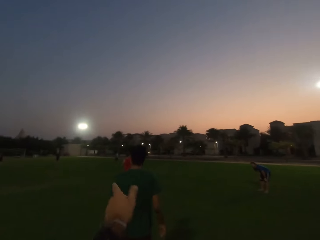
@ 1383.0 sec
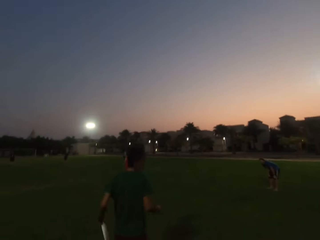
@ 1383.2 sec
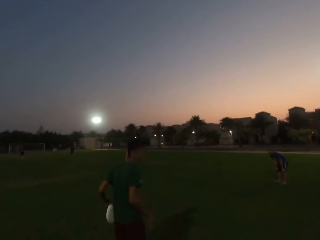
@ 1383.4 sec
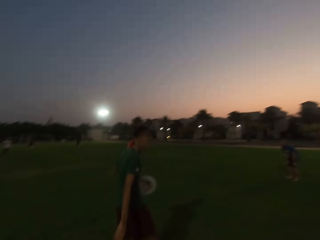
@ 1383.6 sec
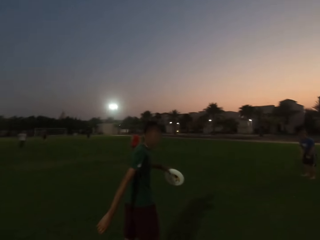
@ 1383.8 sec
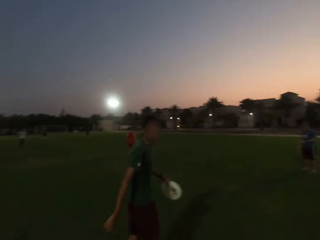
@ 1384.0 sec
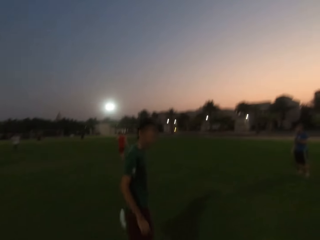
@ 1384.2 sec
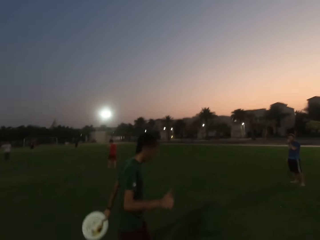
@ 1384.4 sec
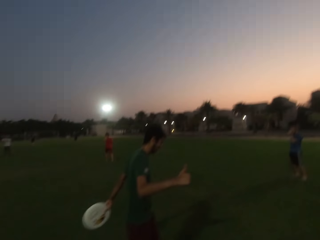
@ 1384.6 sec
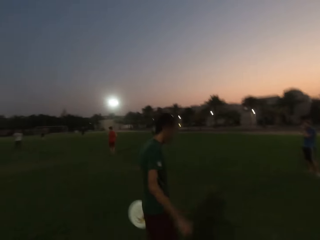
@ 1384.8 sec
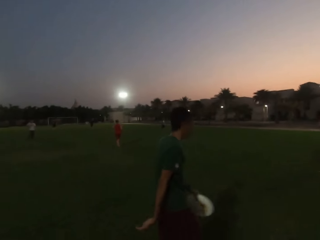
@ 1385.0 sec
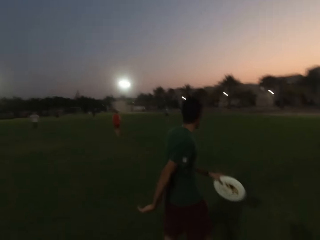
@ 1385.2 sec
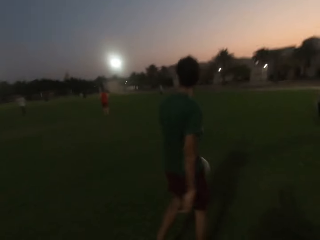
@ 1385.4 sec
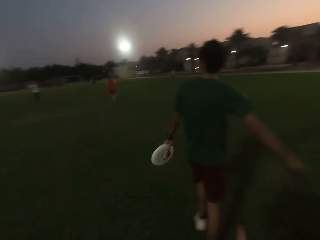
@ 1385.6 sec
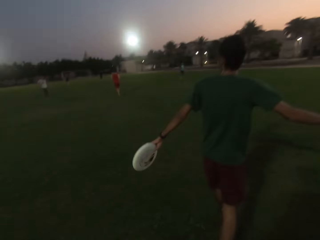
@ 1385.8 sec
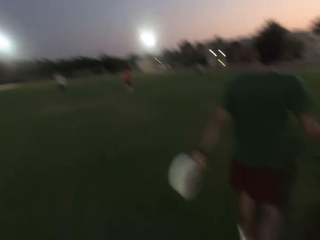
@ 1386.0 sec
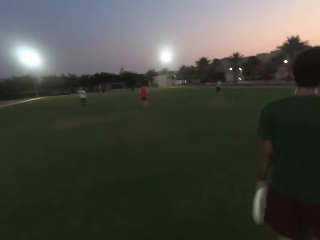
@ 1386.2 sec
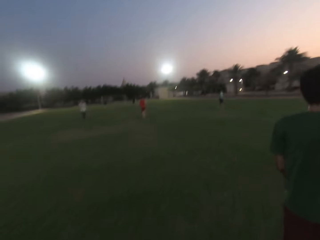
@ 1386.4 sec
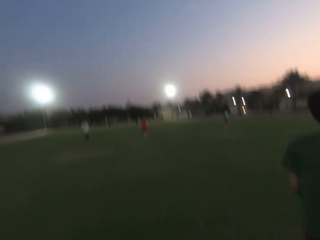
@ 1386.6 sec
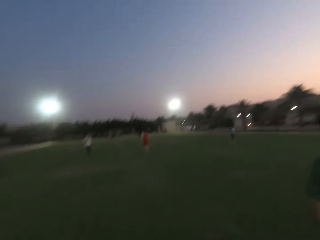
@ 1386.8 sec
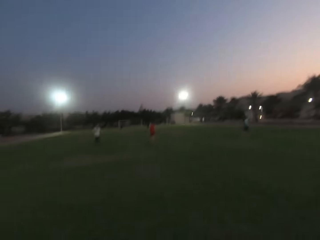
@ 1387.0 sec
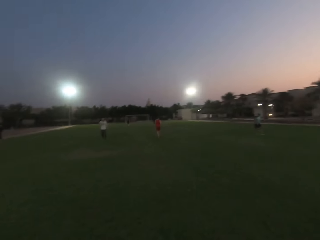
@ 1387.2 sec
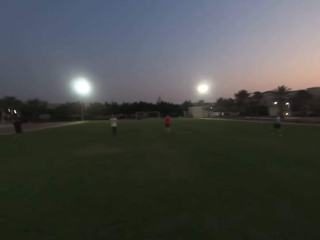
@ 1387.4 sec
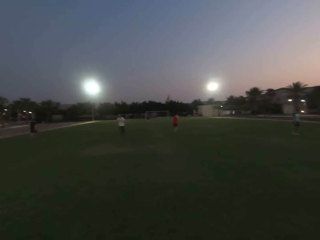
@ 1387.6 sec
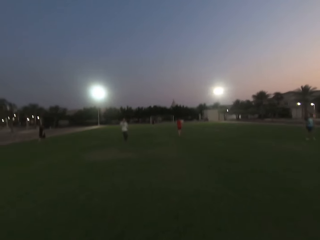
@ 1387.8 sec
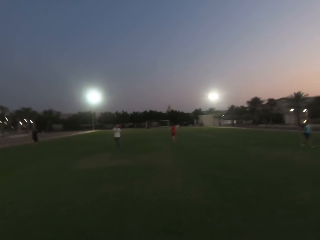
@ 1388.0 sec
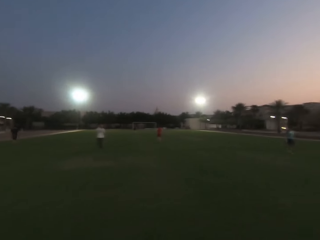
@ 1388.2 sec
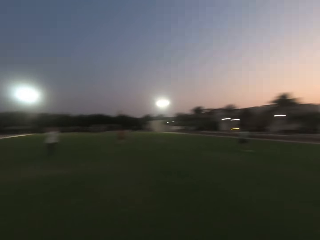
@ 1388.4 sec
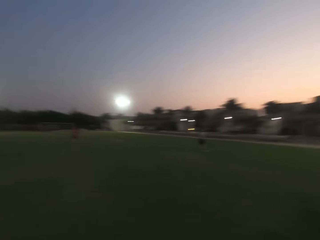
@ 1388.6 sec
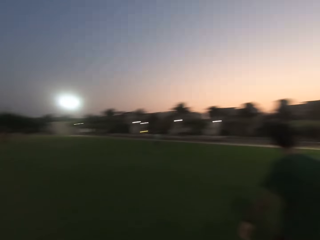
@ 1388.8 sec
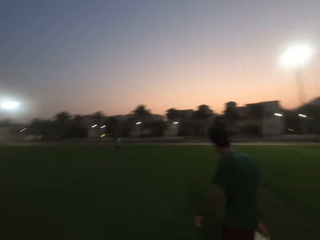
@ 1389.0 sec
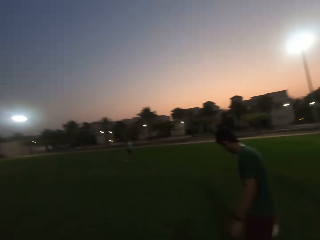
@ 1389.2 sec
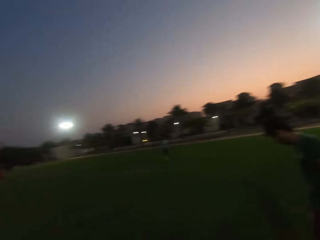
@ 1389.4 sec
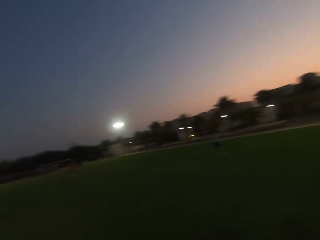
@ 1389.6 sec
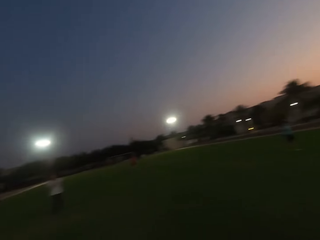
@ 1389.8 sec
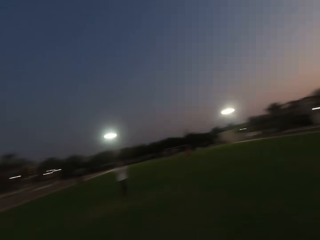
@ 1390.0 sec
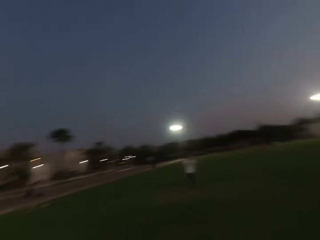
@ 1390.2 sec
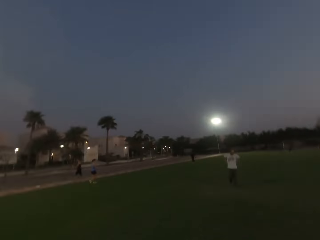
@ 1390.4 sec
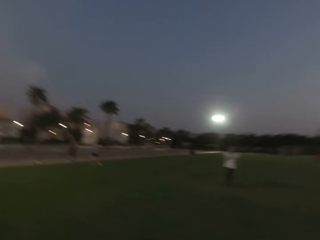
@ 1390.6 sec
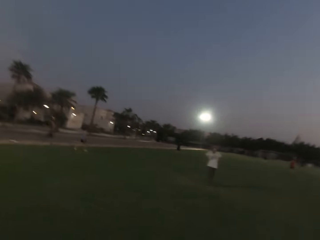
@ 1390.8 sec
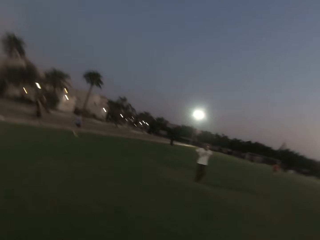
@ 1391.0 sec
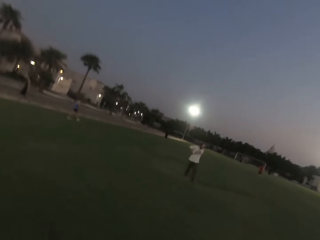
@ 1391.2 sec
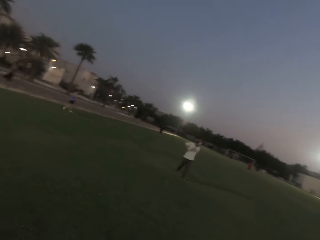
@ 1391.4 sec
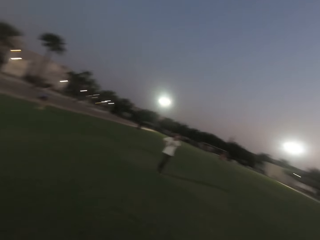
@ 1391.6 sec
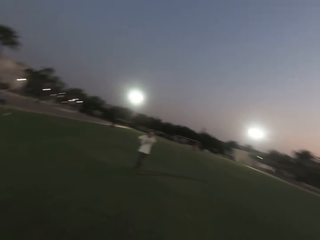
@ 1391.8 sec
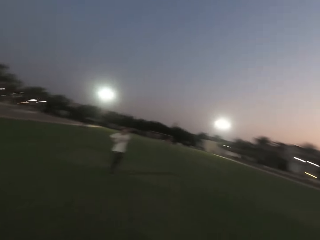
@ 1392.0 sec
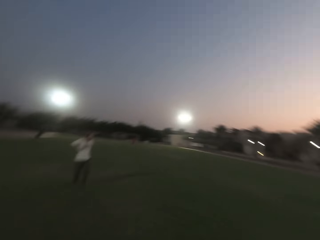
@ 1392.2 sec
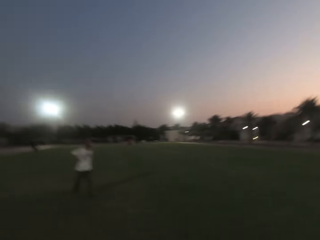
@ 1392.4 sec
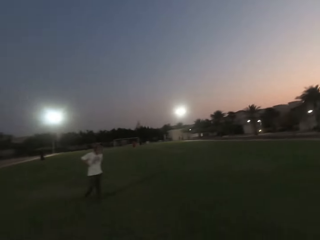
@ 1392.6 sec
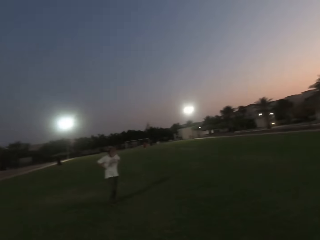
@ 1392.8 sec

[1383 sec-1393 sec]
The camera wearer converses with a man. They gesture at the man. The man walks with the paper plate. The camera wearer walks forward and looks around.

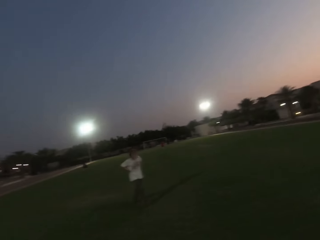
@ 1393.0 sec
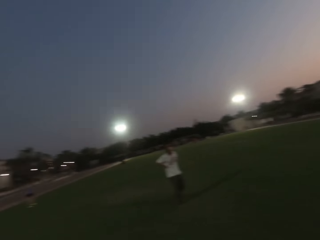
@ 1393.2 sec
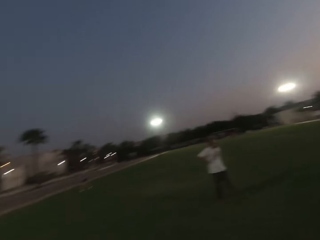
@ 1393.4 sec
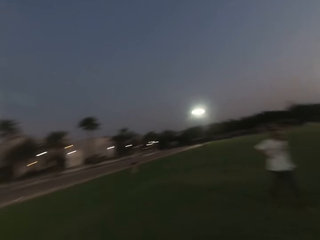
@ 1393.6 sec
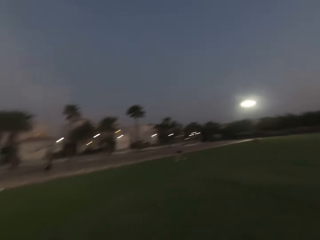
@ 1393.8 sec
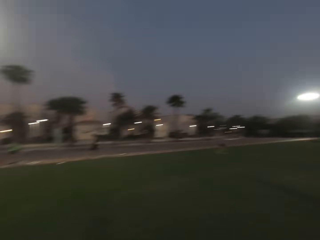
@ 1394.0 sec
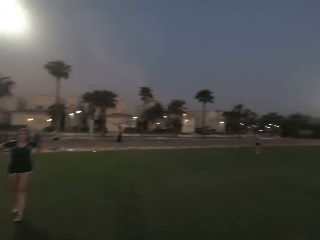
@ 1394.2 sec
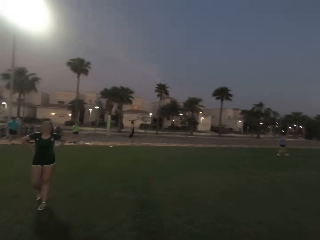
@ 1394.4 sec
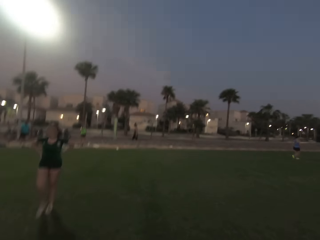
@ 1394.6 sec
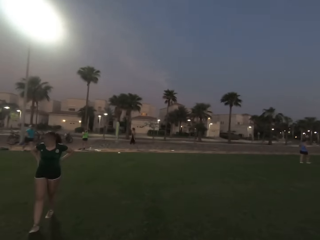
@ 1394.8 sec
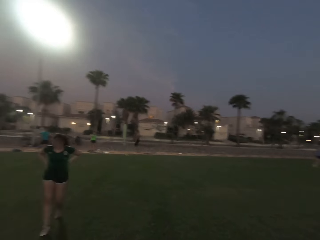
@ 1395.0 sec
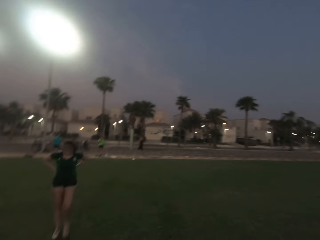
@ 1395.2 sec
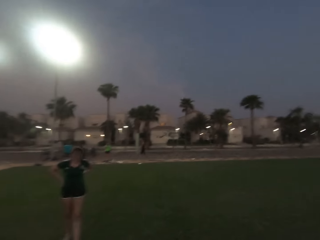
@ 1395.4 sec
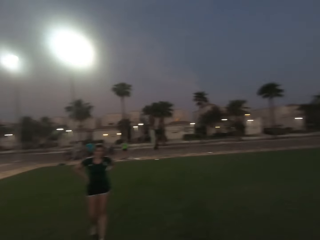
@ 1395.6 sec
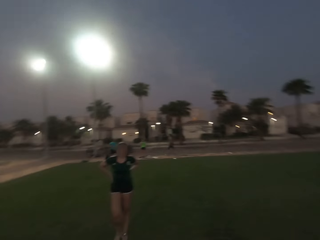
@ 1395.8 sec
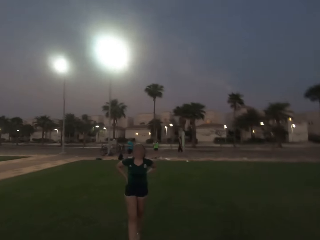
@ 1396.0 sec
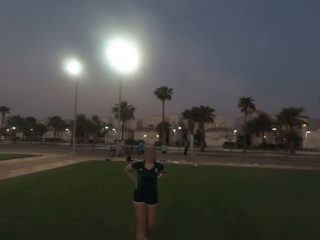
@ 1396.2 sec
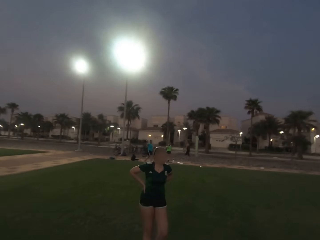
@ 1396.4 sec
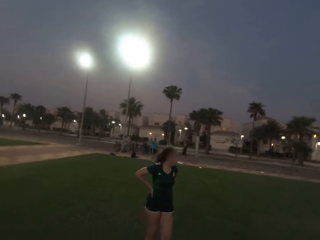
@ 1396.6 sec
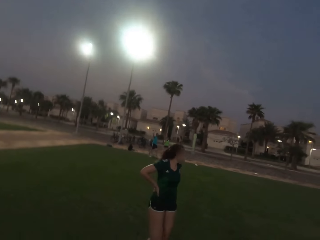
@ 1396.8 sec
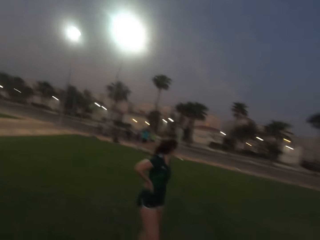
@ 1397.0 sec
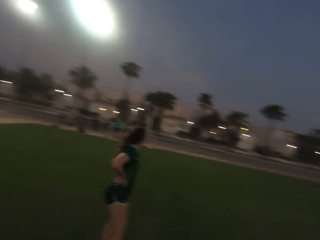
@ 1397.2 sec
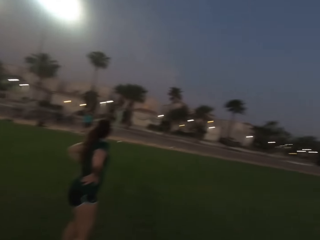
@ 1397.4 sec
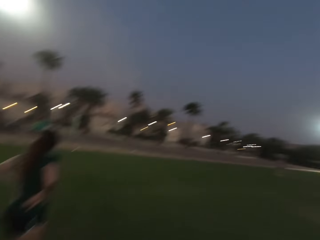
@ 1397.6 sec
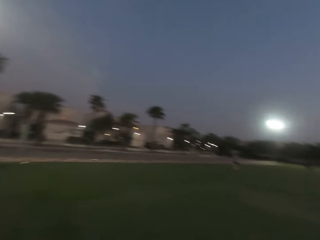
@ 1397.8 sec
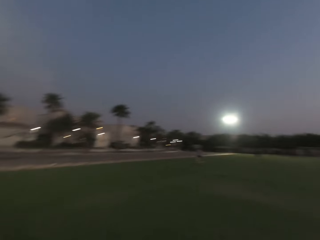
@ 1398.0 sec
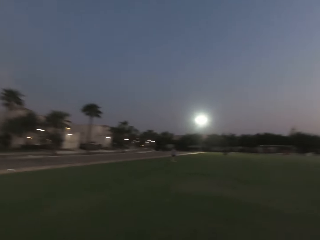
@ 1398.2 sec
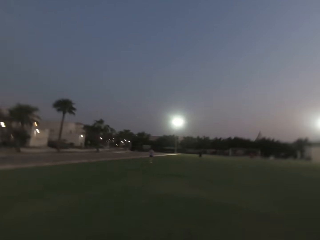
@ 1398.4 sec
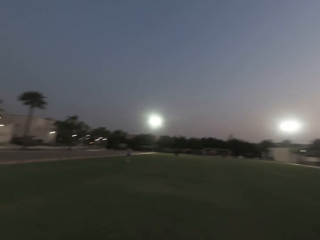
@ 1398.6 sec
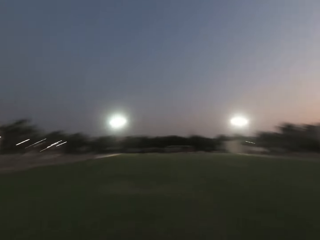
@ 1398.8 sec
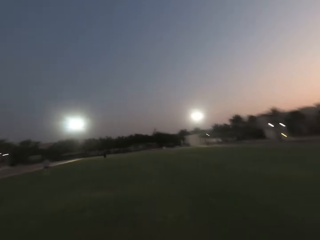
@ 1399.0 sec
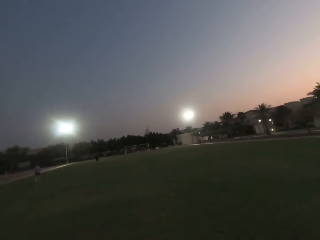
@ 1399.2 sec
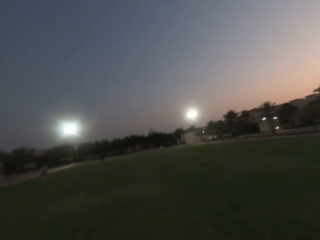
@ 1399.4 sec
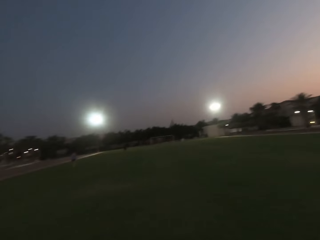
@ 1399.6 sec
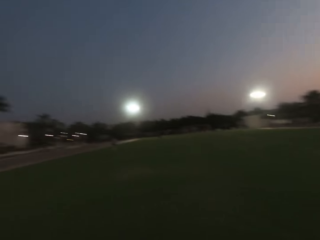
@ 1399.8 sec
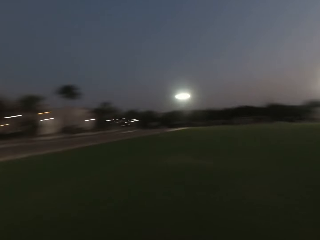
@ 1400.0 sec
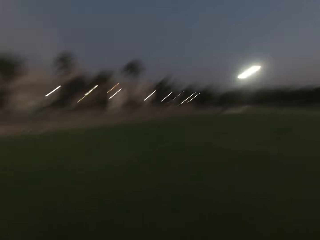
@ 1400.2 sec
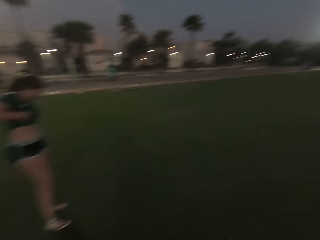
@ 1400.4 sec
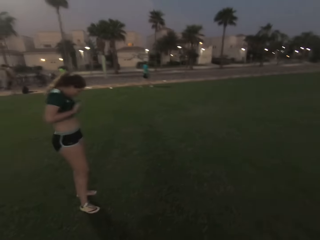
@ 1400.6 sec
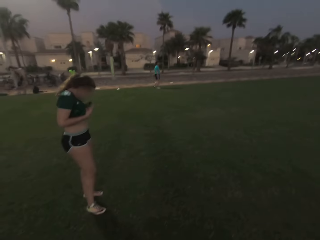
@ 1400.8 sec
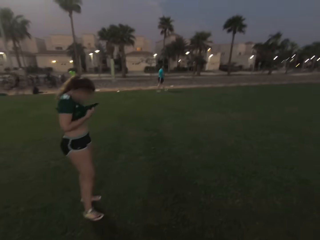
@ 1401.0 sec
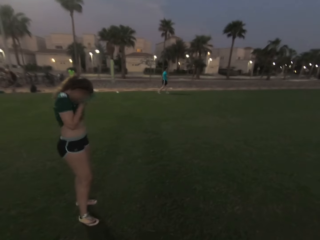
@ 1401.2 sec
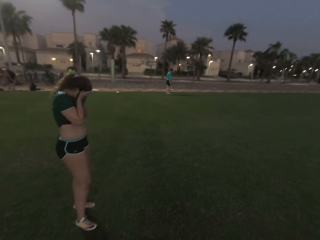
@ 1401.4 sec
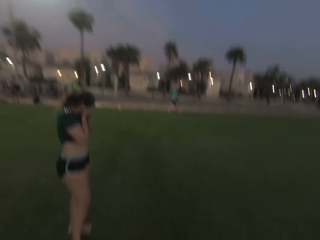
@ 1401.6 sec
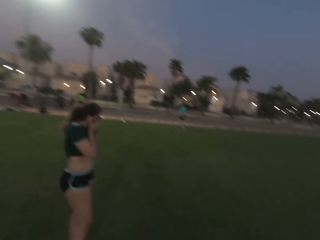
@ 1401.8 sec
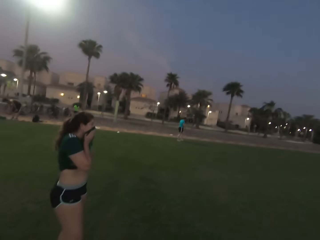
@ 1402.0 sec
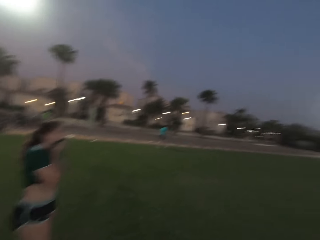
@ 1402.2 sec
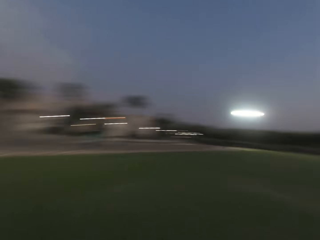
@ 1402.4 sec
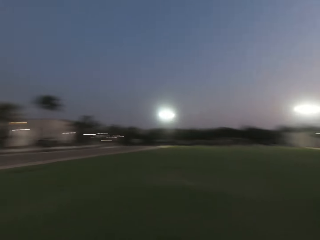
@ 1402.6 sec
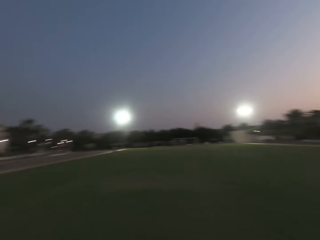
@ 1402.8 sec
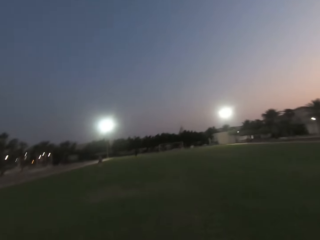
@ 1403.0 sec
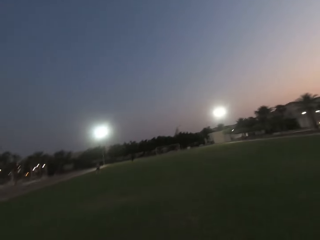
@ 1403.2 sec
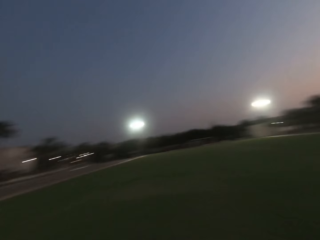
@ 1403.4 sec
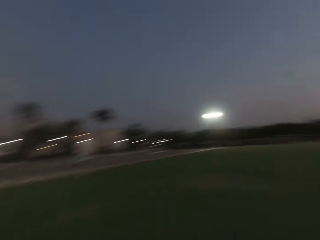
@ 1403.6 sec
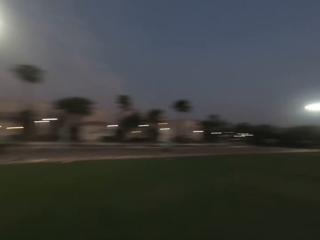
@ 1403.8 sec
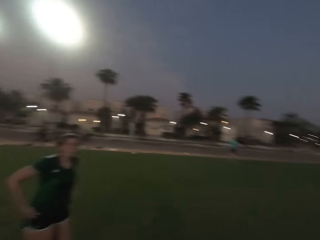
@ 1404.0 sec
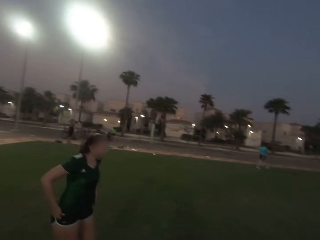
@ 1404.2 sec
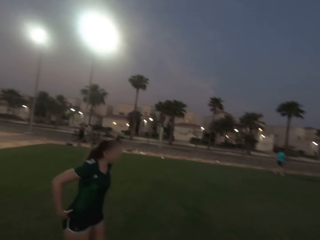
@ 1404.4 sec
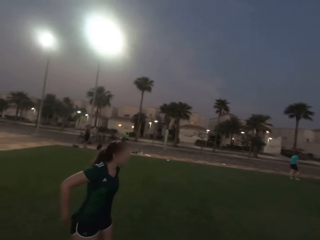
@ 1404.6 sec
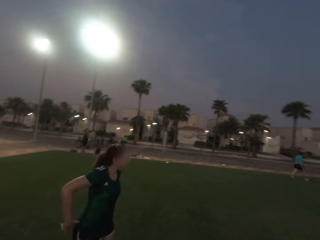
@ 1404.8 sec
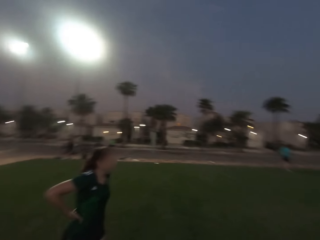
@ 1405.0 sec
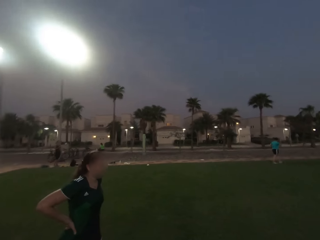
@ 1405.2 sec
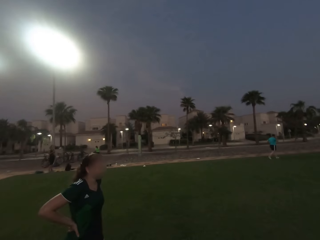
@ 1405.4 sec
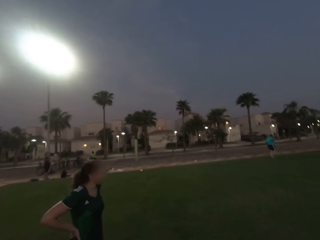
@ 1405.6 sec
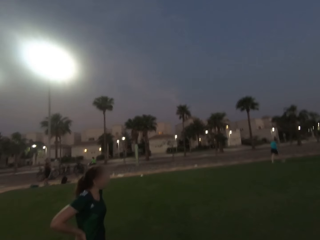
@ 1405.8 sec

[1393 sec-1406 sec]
The camera wearer walks around the field. A lady wipes her face. The camera wearer walks around the field.
